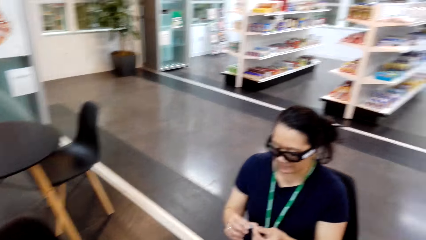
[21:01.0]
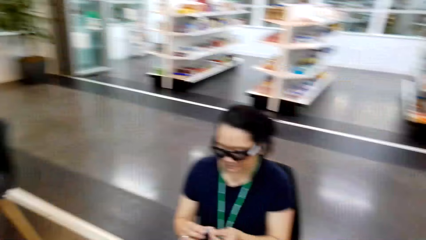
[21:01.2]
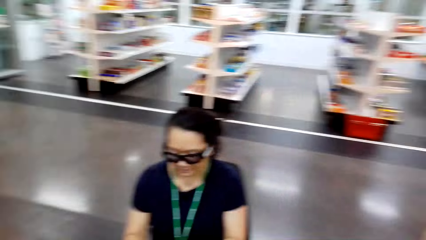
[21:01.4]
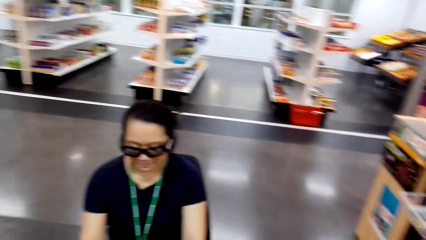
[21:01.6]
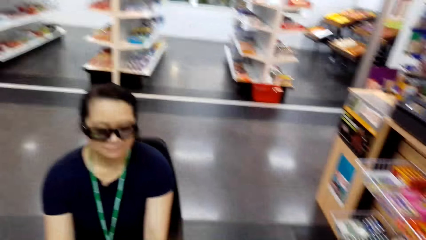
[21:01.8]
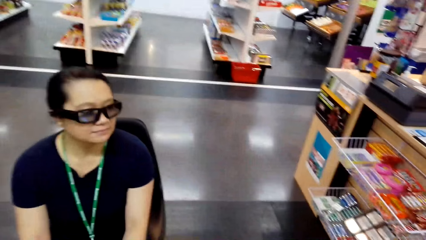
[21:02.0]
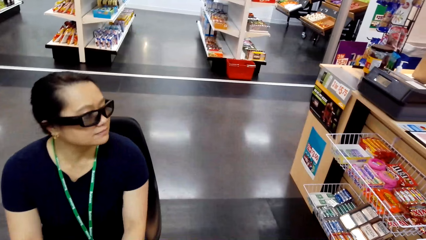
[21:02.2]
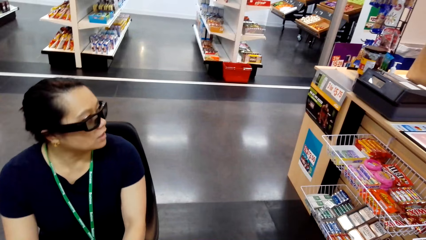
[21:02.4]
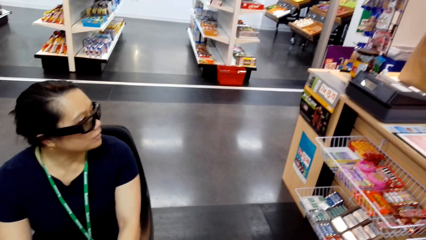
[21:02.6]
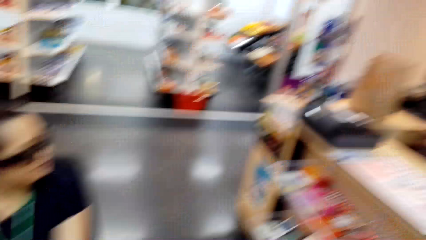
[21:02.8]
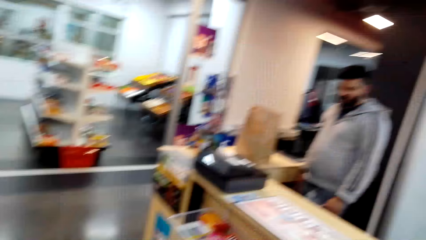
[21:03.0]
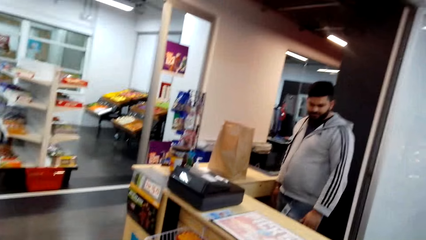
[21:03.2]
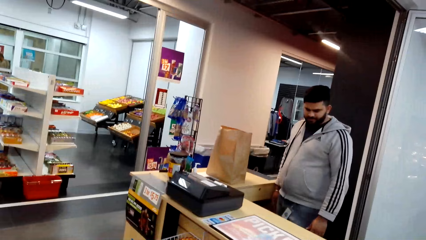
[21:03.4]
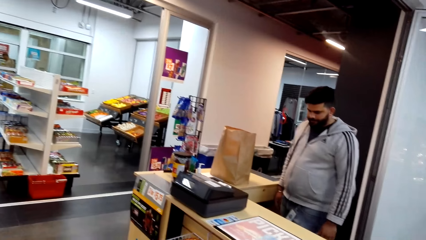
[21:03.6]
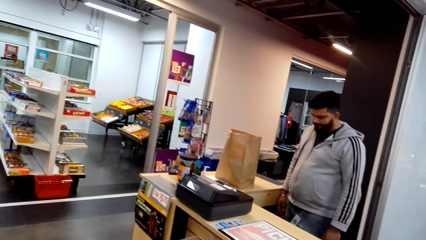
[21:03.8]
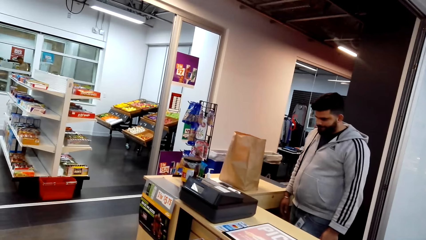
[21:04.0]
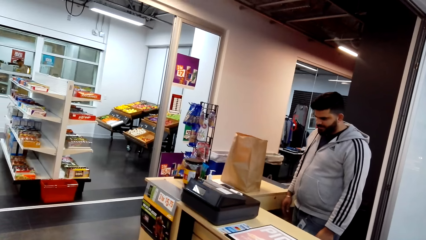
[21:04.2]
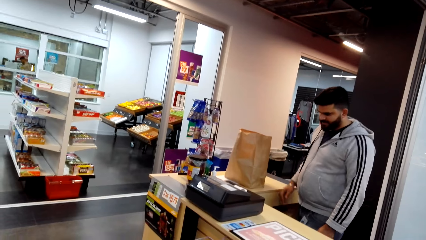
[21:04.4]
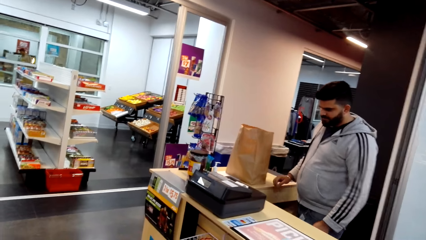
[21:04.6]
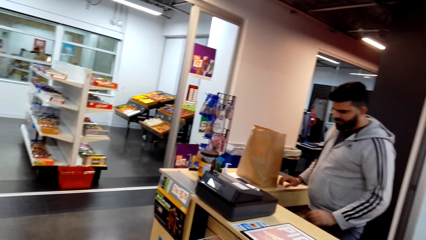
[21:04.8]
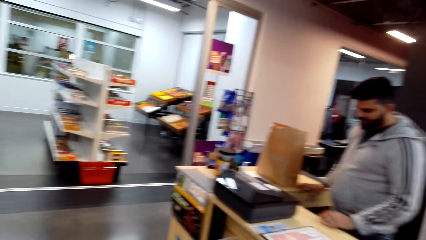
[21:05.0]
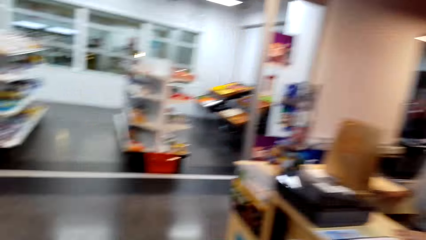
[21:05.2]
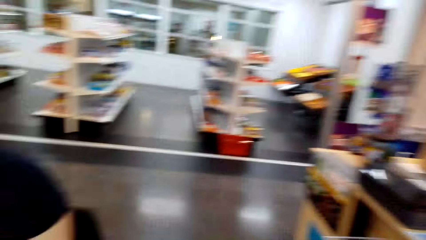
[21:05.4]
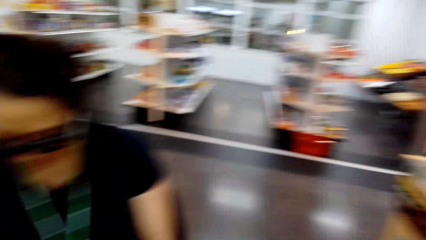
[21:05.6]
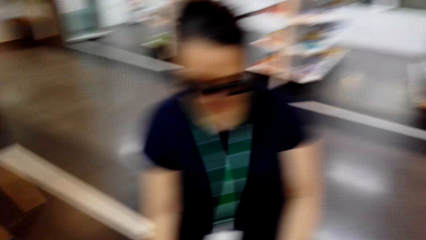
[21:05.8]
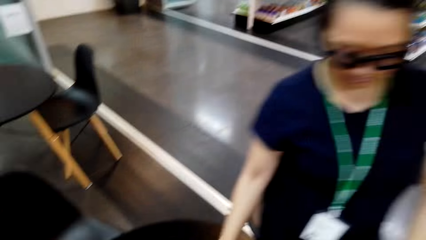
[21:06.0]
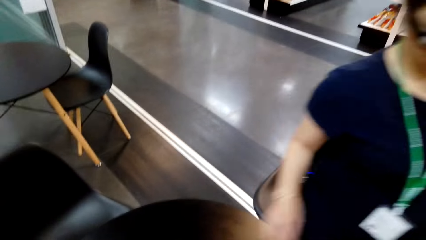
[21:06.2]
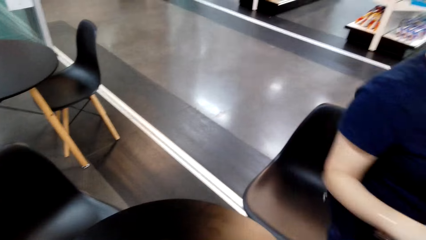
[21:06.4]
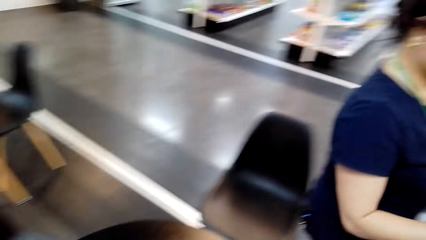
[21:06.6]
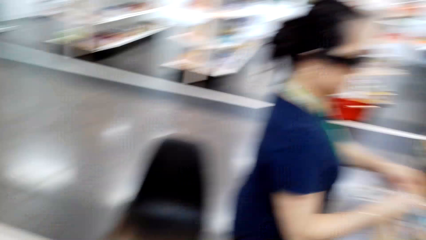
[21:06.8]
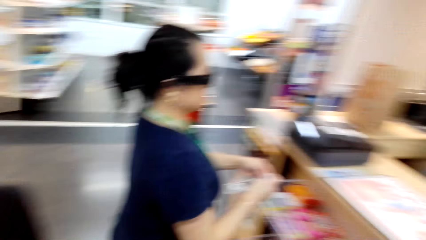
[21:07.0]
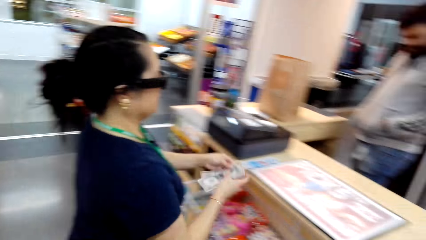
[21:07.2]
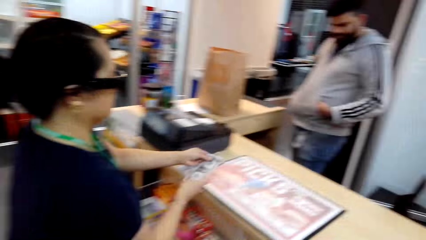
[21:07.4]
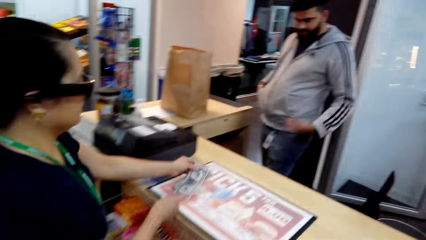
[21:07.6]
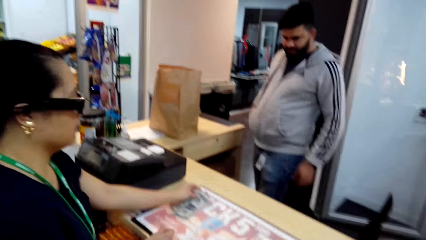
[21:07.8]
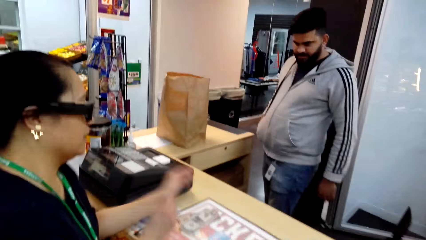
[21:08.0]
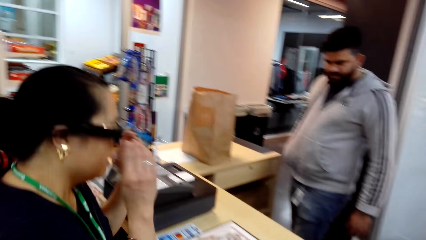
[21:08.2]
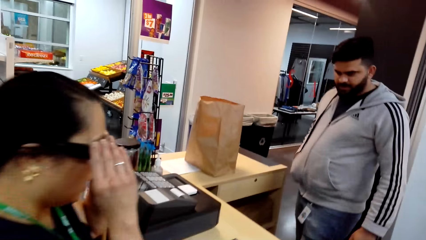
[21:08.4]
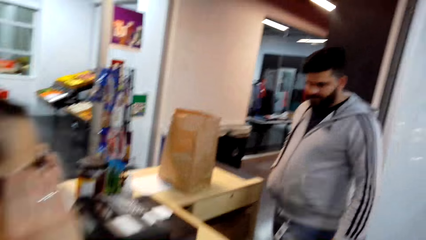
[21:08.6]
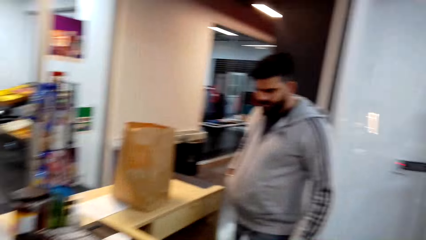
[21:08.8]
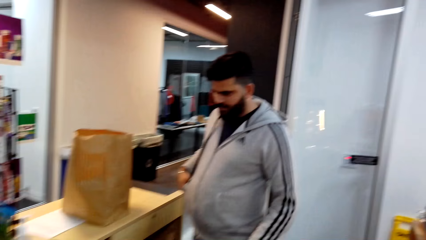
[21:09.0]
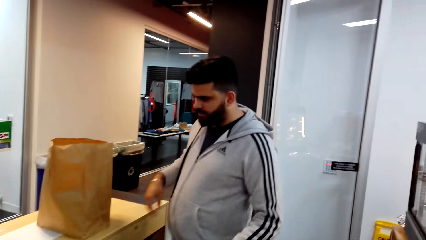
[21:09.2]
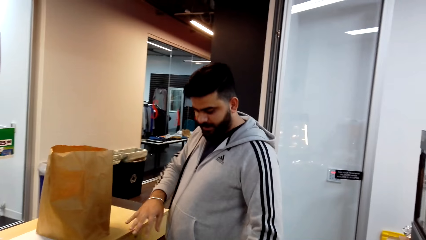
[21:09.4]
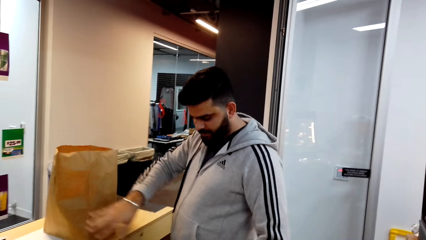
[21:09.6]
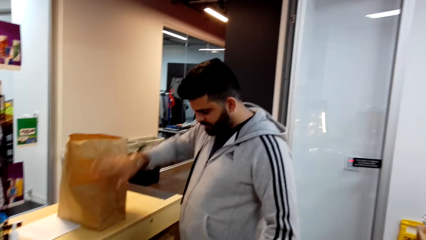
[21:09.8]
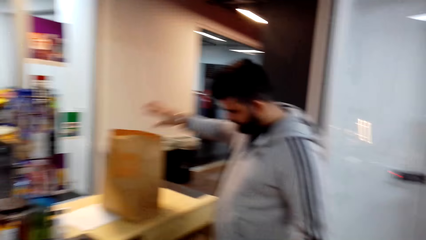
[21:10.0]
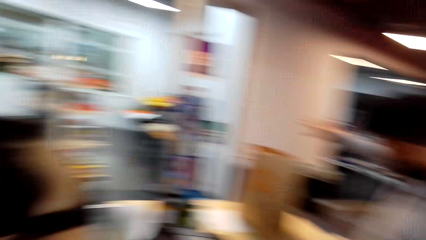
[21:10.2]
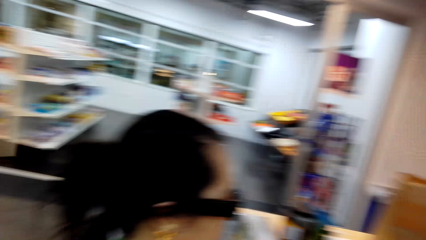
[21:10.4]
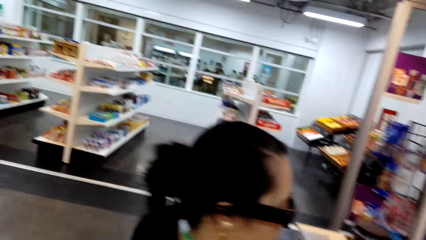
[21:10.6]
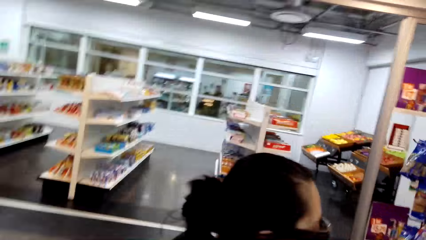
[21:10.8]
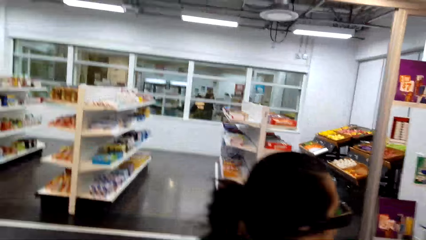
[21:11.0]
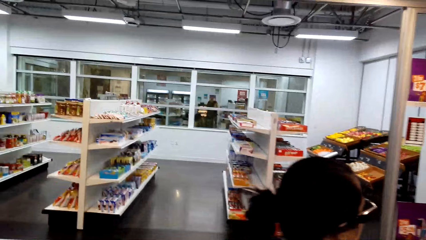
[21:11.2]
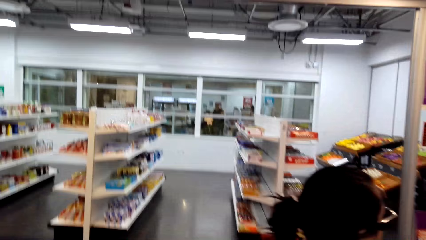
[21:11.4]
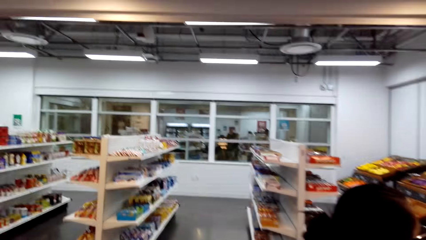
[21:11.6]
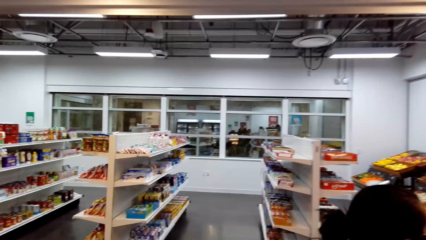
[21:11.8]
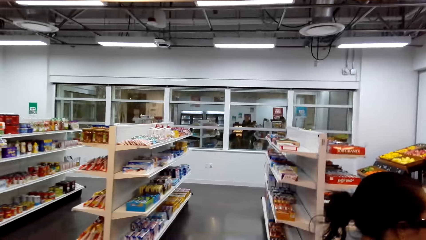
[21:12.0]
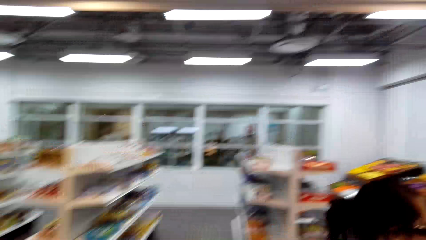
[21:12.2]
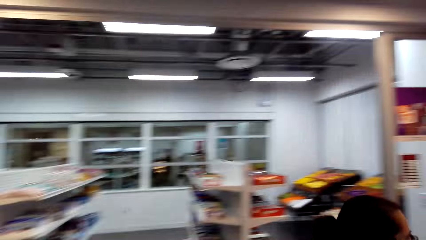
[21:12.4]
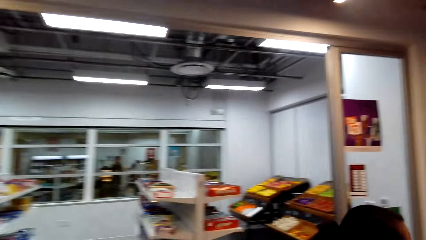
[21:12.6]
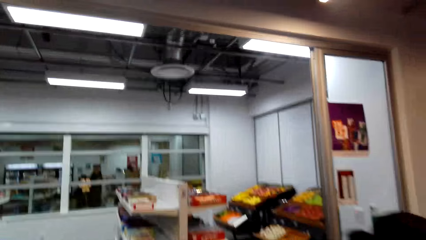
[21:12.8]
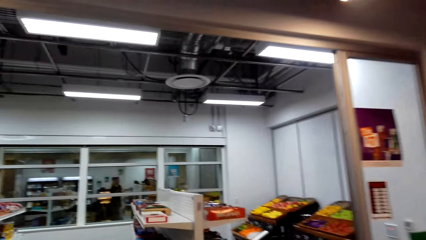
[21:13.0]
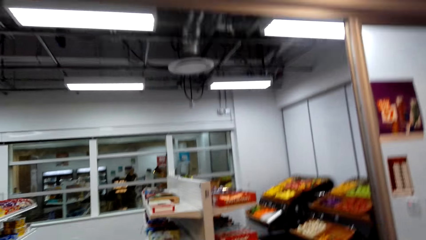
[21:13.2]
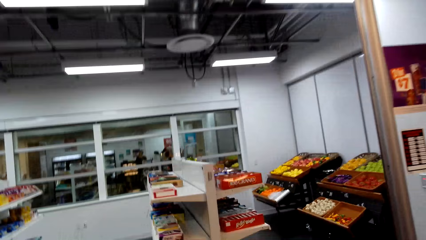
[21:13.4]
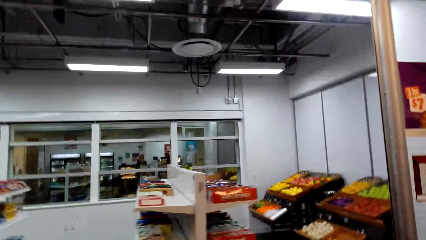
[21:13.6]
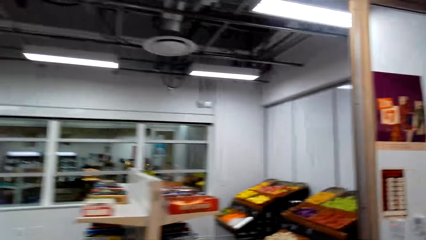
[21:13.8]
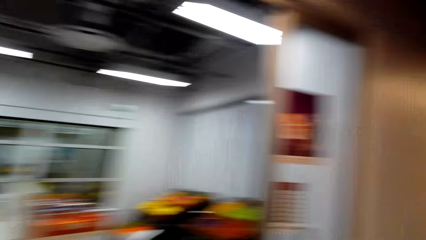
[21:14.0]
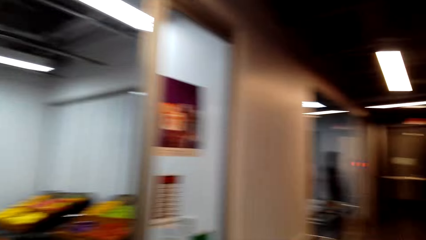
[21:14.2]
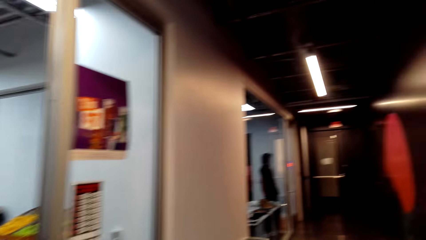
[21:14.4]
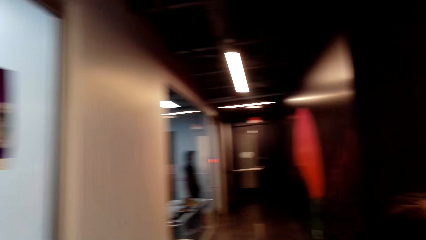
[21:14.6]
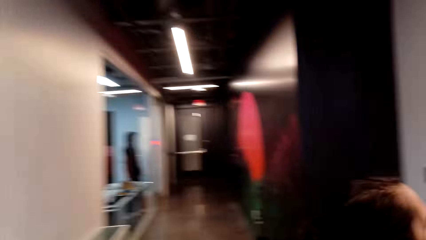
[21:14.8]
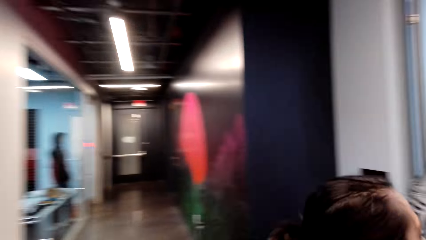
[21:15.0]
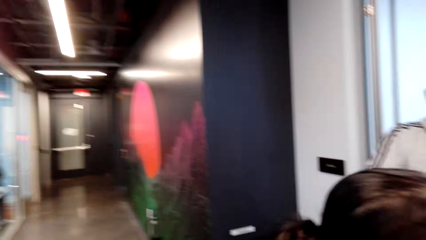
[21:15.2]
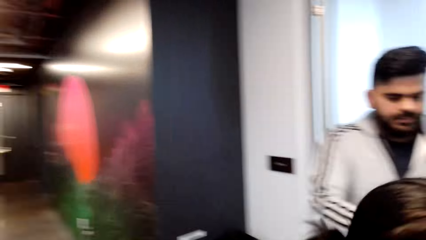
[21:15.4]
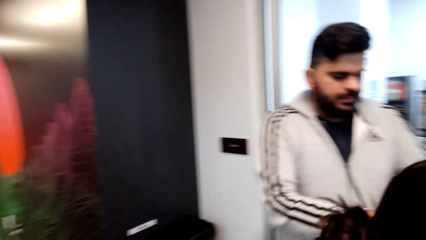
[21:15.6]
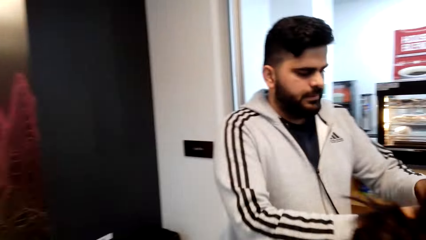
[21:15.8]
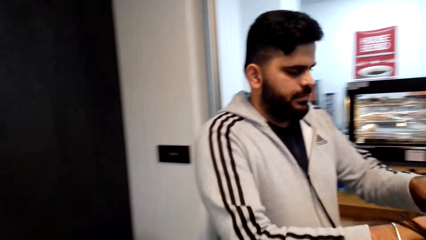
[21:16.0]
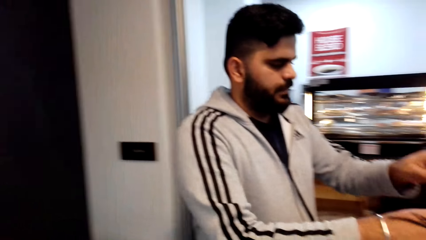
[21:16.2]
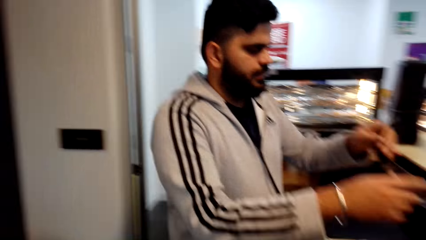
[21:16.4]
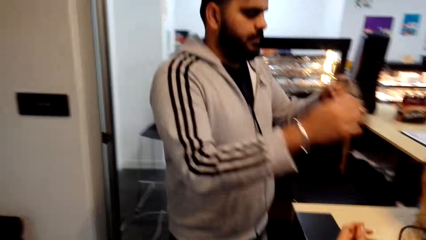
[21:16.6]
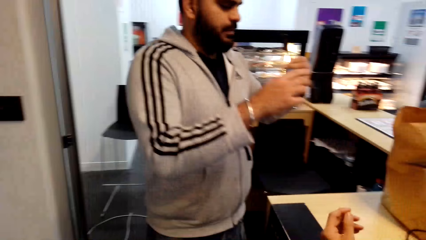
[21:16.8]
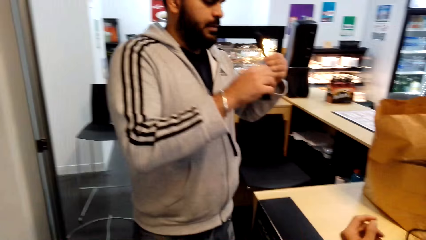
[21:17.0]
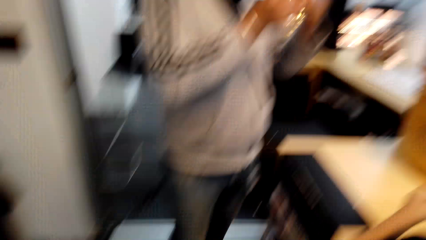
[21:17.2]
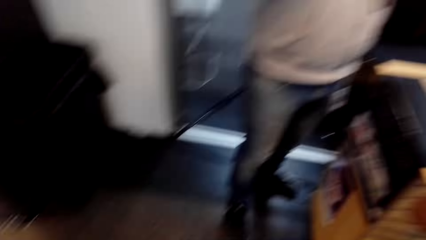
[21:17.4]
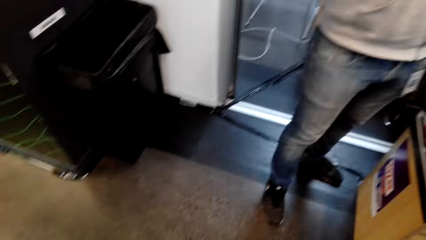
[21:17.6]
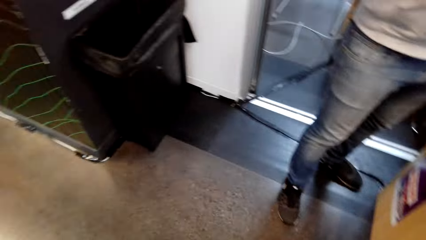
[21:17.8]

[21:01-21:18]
The cashier talks to the woman. The woman sits on a chair. The woman talks to the cashier. The camera wearer looks at the cashier. The cashier talks to the woman. The woman stands up and walks to the cashier. The woman puts the money in the counter and touches her glasses. The cashier talks to the woman. The woman walks to the cashier. The camera wearer walks and looks around. They walk and talk. They look around. The woman walks to the cashier.
